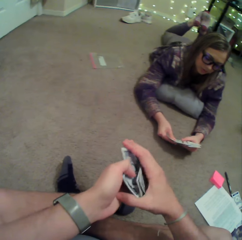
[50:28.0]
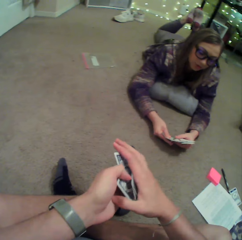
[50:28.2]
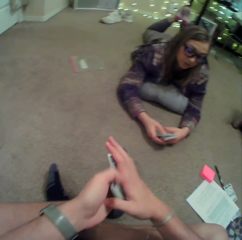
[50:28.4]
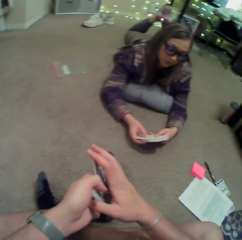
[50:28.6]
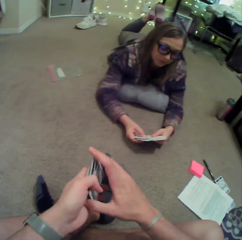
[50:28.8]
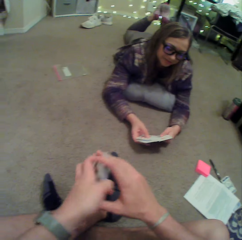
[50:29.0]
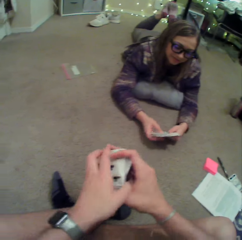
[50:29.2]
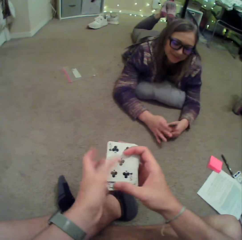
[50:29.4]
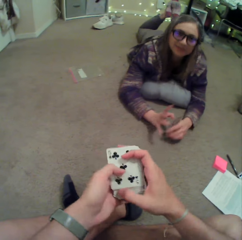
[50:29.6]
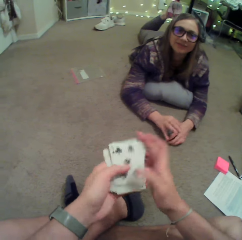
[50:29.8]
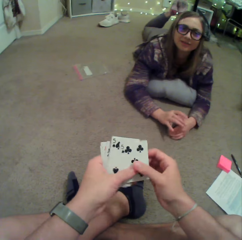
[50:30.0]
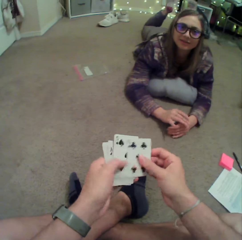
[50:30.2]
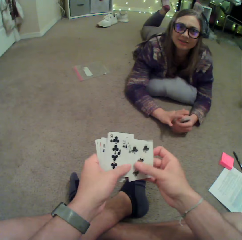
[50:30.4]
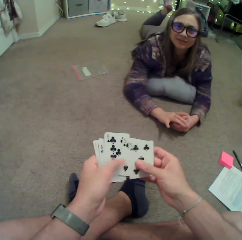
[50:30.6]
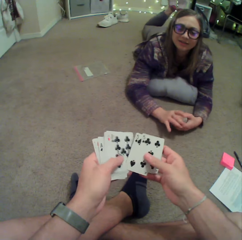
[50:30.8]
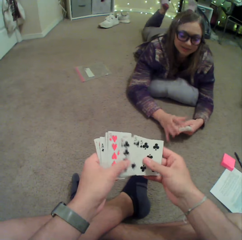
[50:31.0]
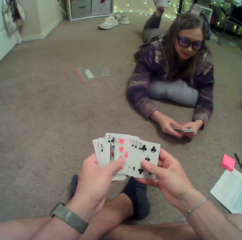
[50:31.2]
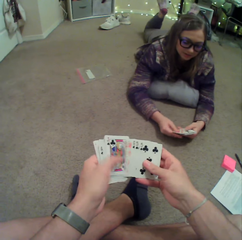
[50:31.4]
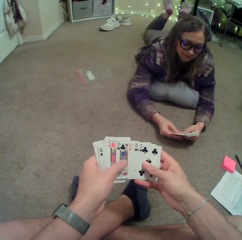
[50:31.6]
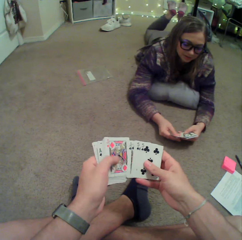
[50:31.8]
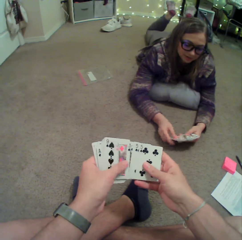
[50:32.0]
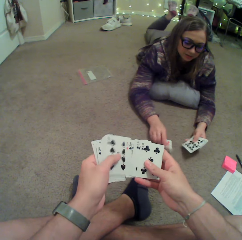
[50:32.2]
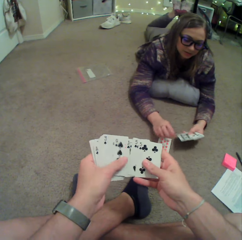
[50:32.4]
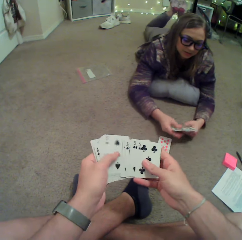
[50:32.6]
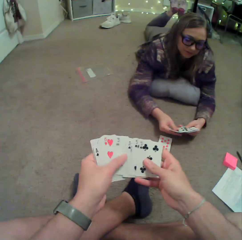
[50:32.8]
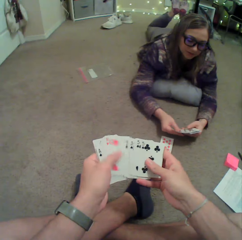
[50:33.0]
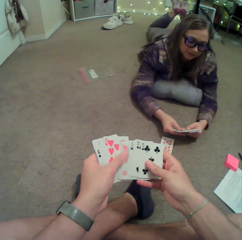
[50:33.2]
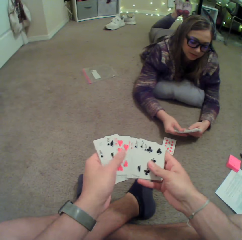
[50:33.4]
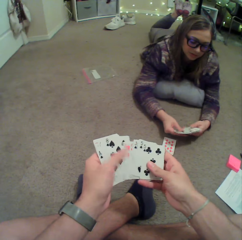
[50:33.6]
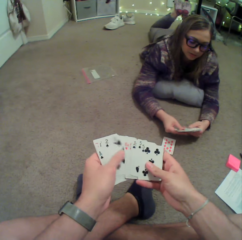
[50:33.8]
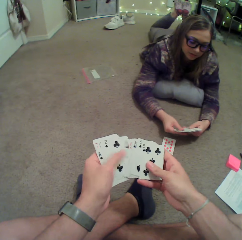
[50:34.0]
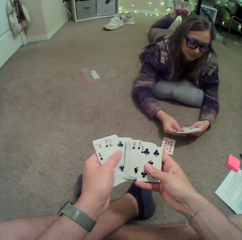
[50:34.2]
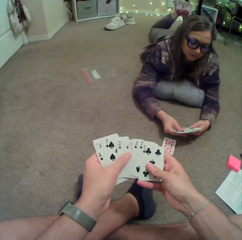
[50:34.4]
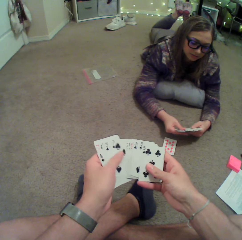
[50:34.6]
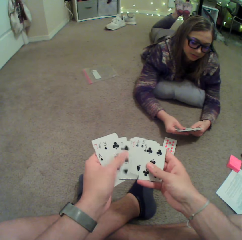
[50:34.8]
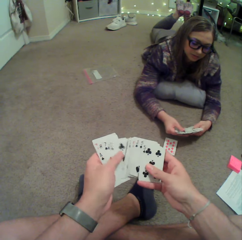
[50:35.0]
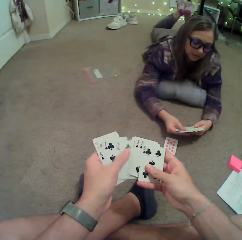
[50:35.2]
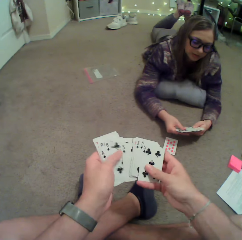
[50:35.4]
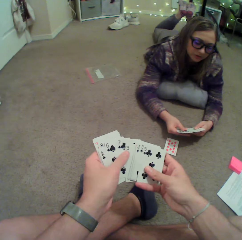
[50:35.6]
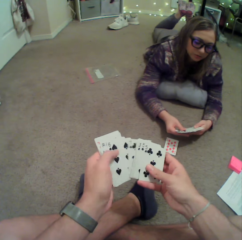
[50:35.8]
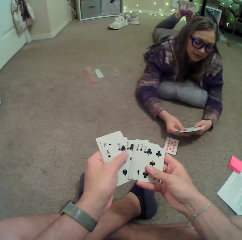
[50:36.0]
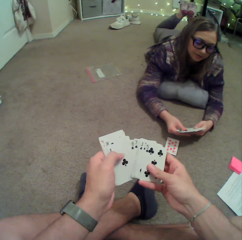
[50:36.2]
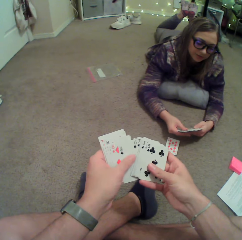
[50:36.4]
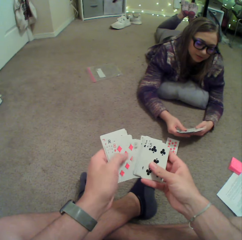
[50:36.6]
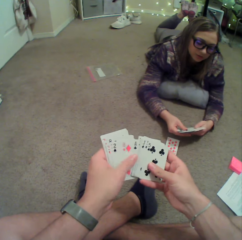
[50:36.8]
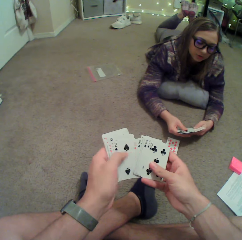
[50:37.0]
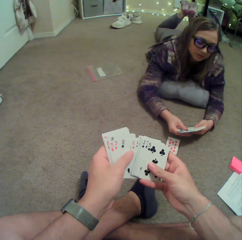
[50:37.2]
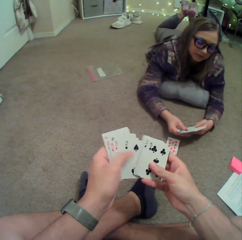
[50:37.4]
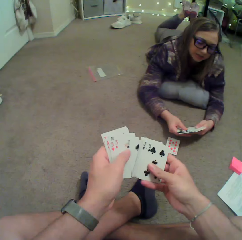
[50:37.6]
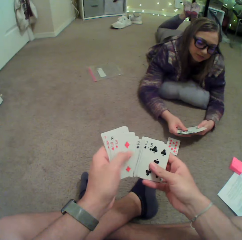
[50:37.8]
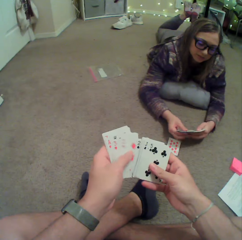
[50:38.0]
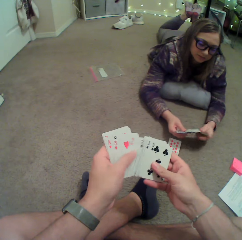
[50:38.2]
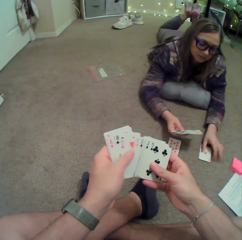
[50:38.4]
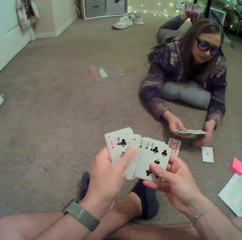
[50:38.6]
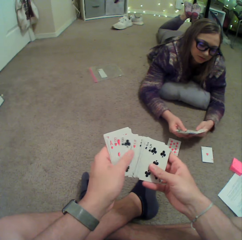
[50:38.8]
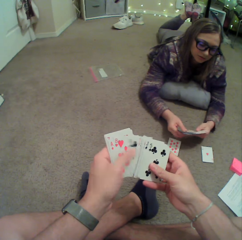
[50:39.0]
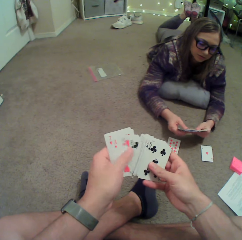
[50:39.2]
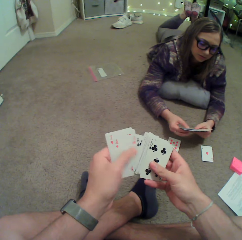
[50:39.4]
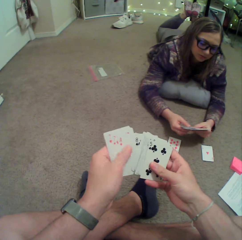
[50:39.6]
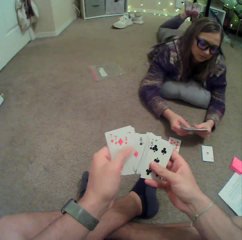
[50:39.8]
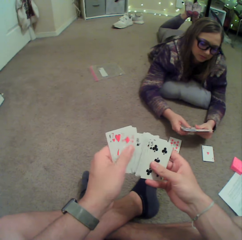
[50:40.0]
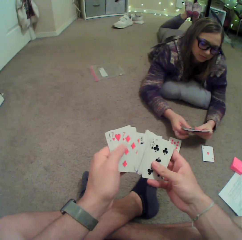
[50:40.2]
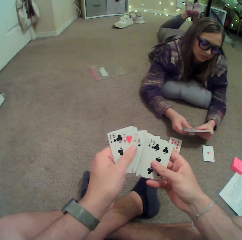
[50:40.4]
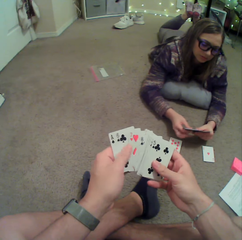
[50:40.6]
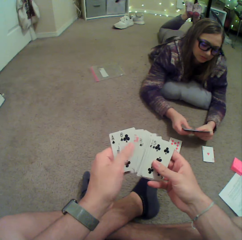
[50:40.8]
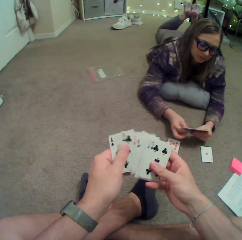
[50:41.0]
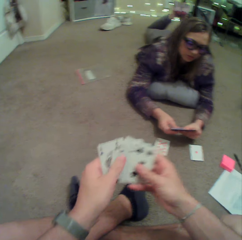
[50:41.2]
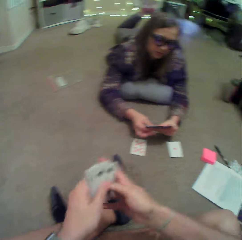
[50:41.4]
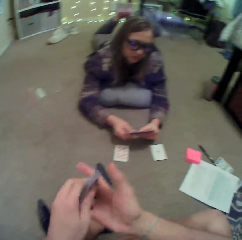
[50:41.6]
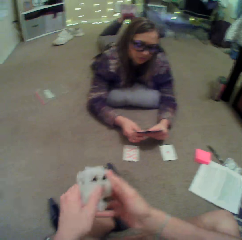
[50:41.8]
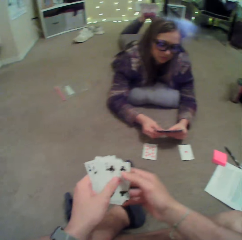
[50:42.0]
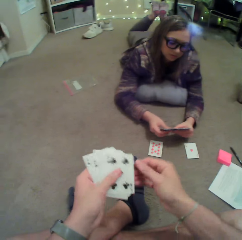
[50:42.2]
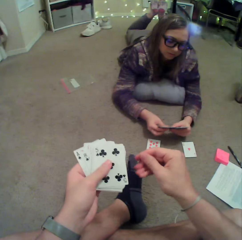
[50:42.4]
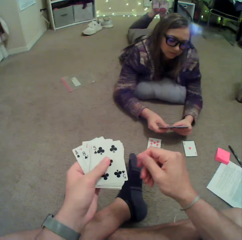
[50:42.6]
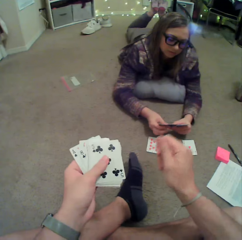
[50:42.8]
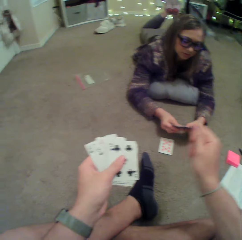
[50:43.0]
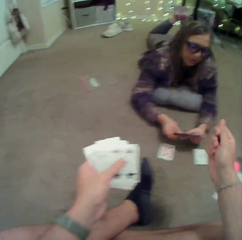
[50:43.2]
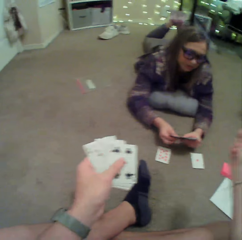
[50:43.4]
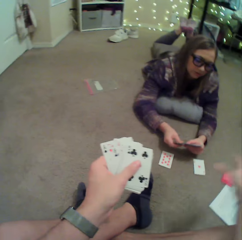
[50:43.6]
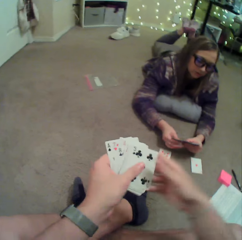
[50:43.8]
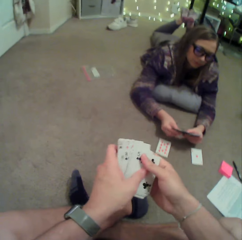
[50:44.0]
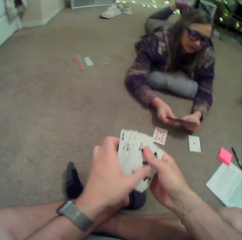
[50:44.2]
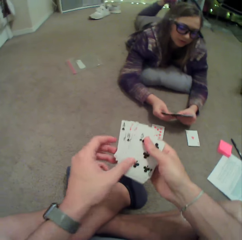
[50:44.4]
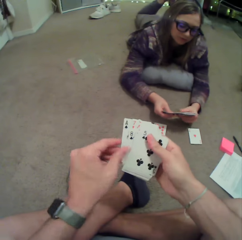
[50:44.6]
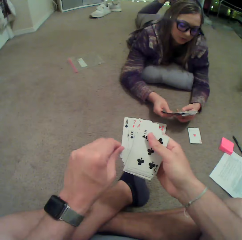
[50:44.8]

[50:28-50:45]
The camera wearer touches the cards. They look at the cards. A lady puts a card on the floor and touches the cards. The lady puts a card on the floor and touches the cards. The camera wearer moves his hand.

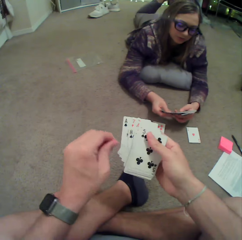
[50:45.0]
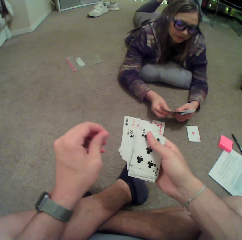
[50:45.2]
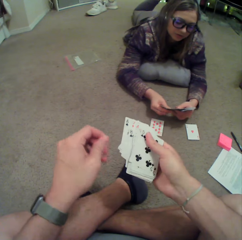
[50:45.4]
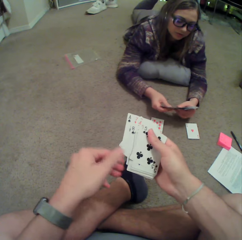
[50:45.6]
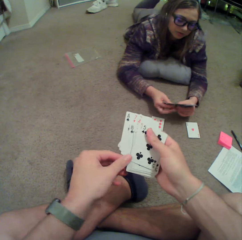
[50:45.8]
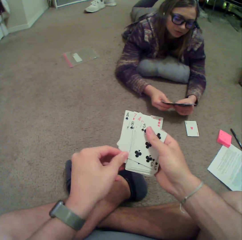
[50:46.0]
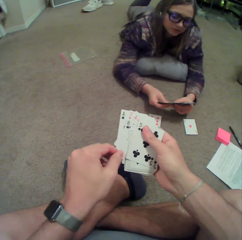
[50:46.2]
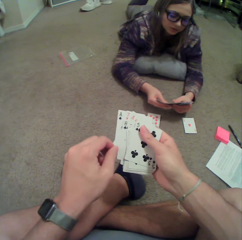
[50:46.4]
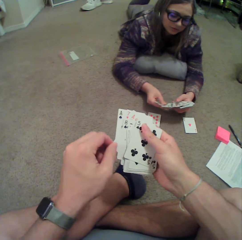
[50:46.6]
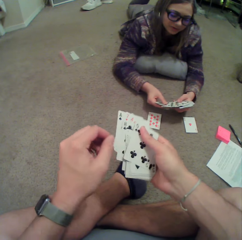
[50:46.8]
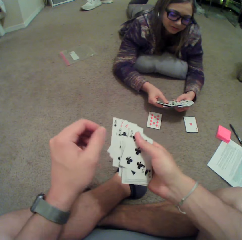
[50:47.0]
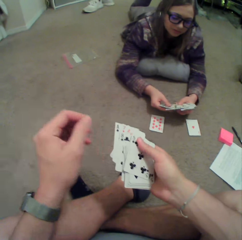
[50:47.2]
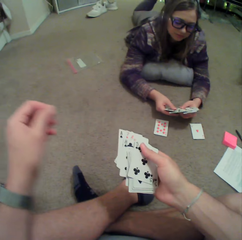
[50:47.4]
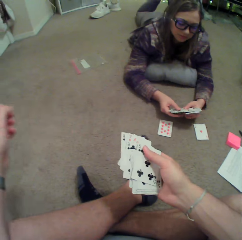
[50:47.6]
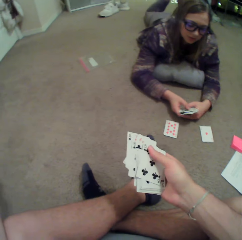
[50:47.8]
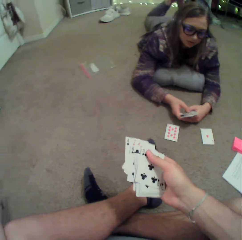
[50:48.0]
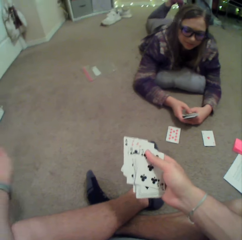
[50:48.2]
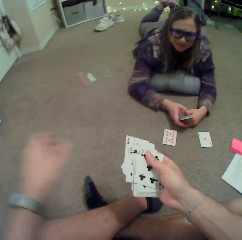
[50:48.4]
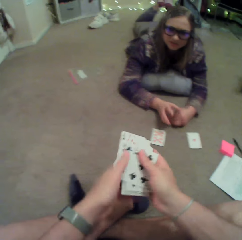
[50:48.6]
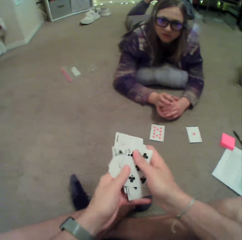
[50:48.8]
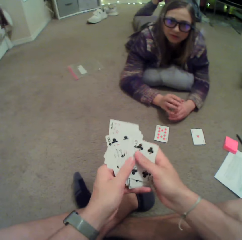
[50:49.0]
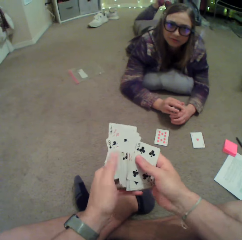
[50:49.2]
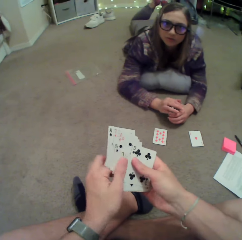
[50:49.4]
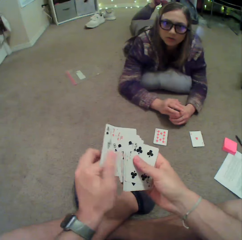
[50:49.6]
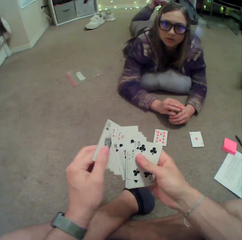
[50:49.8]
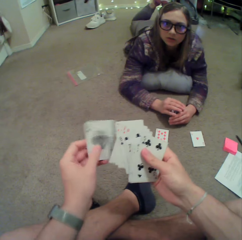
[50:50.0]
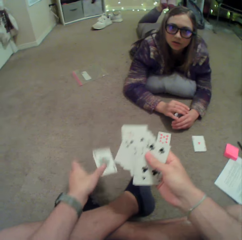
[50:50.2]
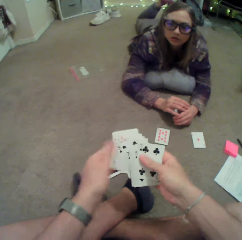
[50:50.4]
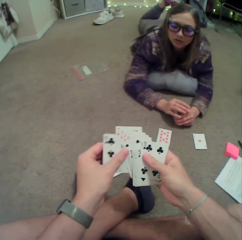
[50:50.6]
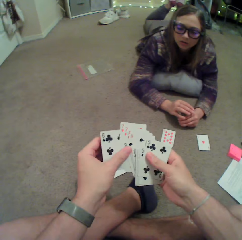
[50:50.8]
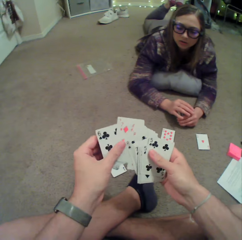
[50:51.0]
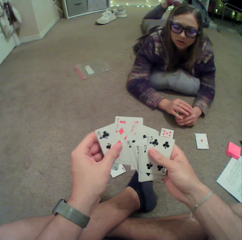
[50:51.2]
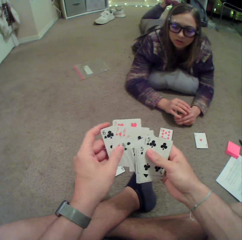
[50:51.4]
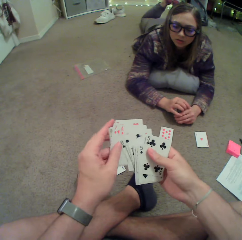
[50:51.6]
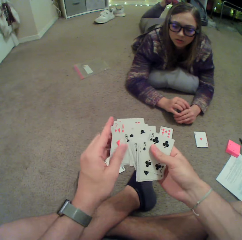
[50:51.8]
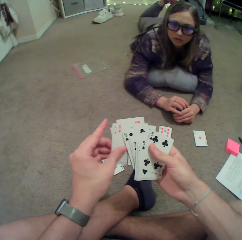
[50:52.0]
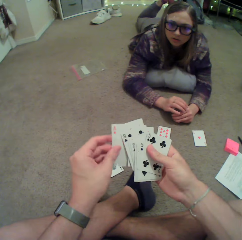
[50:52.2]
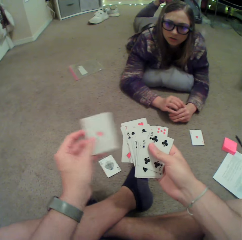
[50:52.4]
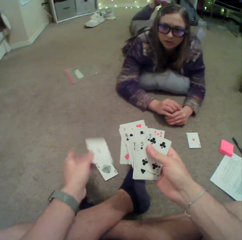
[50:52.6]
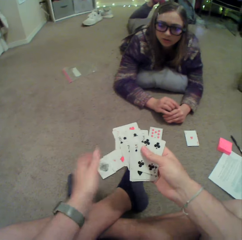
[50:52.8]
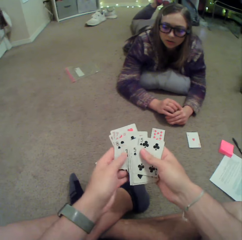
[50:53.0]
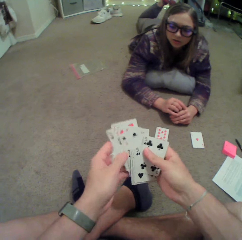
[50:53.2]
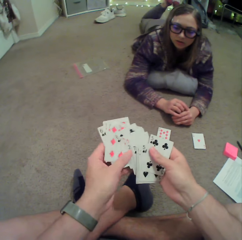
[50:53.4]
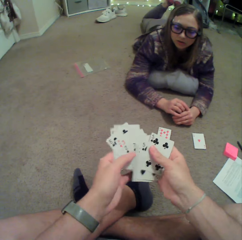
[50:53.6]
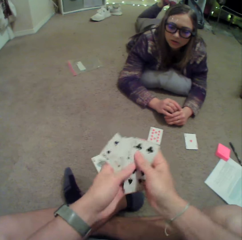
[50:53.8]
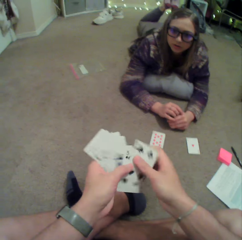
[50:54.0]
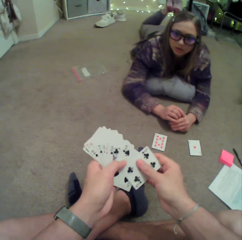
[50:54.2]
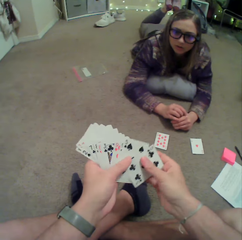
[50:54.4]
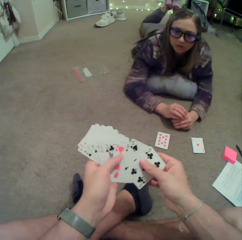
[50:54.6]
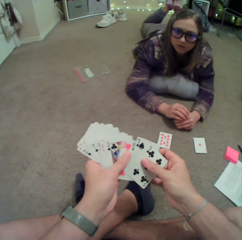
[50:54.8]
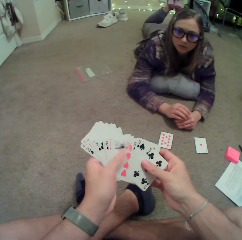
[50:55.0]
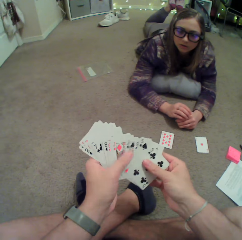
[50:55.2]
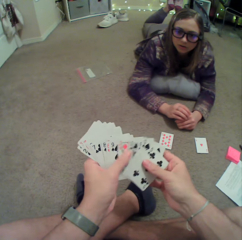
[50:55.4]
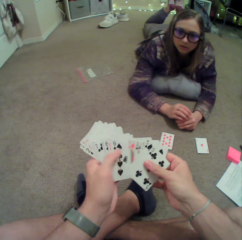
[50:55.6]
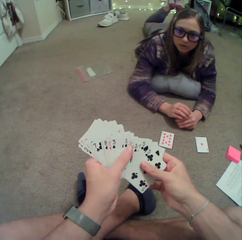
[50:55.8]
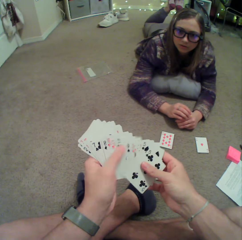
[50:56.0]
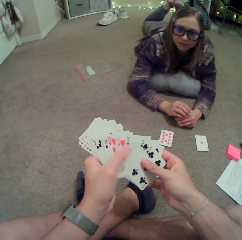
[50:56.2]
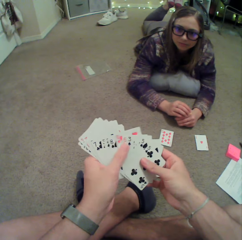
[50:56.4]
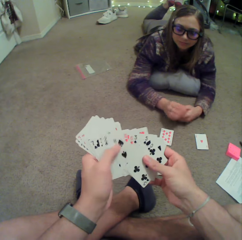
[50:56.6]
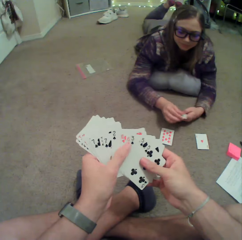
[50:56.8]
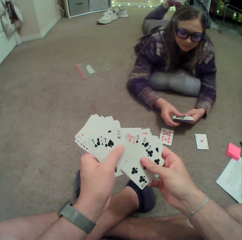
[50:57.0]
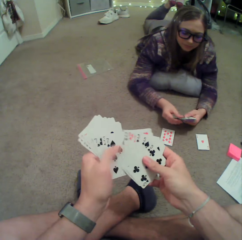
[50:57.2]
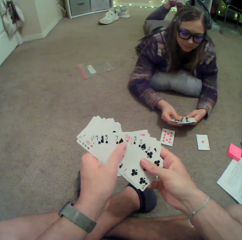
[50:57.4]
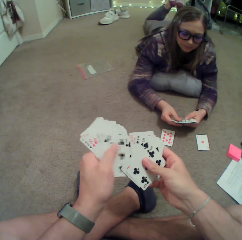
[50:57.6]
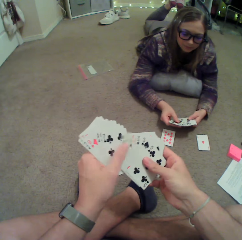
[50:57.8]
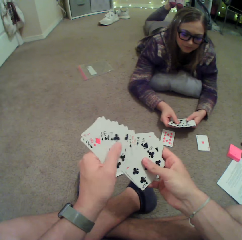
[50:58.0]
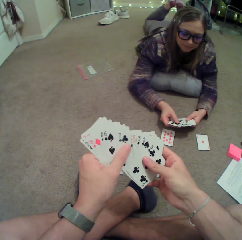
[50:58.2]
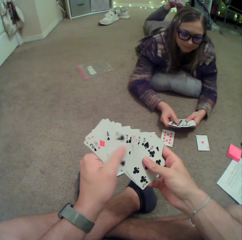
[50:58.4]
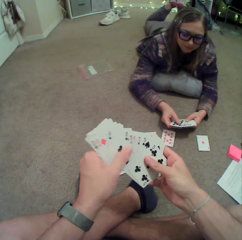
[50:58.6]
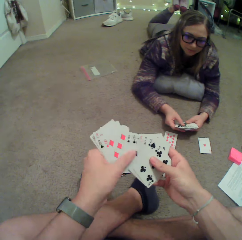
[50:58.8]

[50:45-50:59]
The camera wearer moves his hand. A lady holds the cards. The camera wearer puts a card down. He throws the card on the floor and touches the cards. He puts a card down. He throws the card on the floor and touches the cards. The lady touches the cards.
